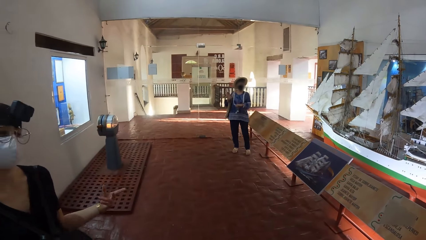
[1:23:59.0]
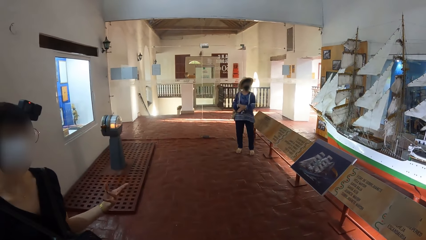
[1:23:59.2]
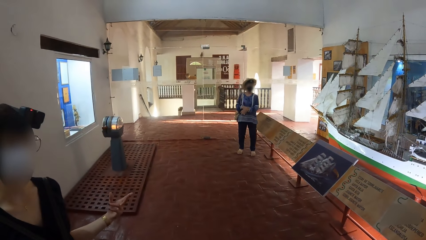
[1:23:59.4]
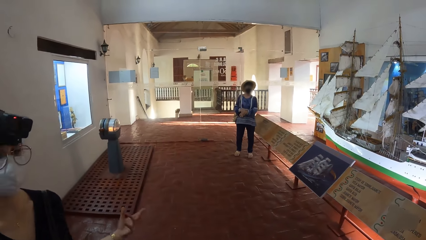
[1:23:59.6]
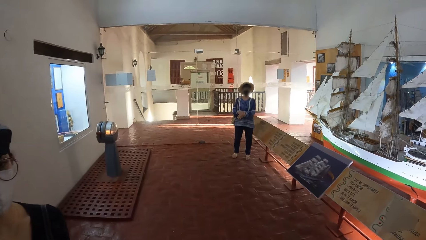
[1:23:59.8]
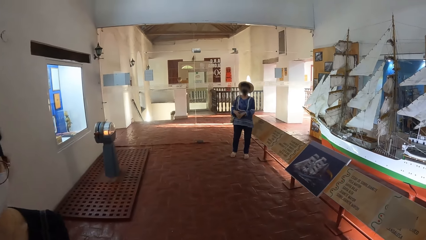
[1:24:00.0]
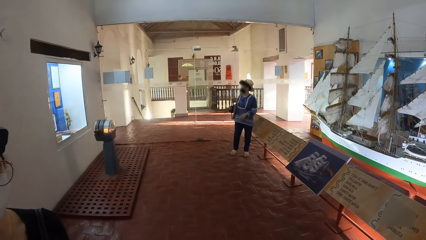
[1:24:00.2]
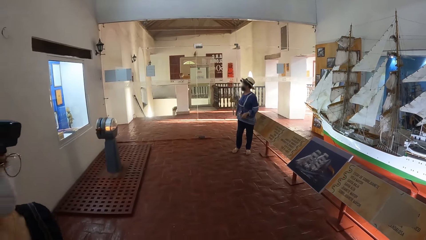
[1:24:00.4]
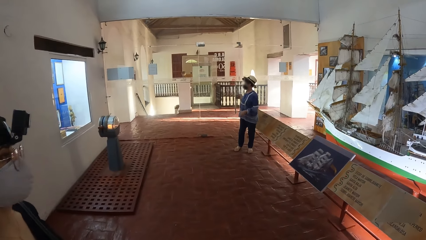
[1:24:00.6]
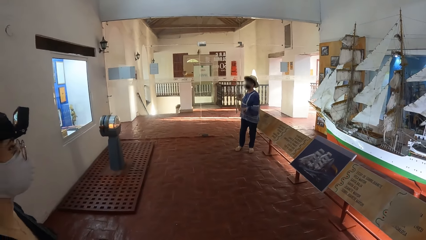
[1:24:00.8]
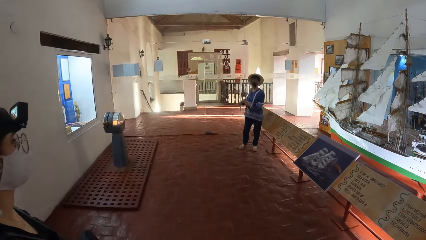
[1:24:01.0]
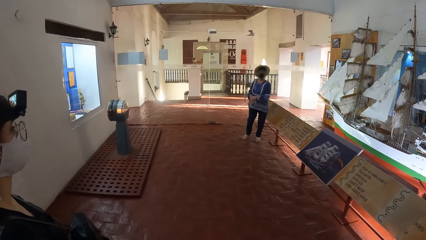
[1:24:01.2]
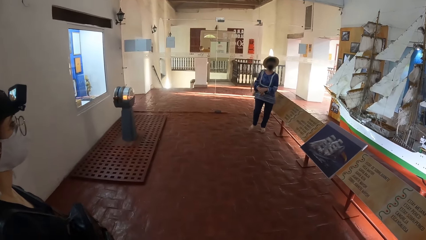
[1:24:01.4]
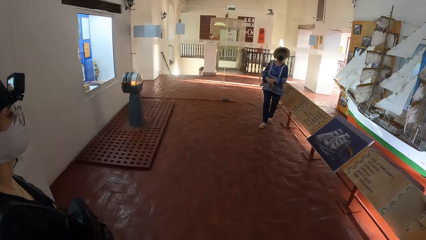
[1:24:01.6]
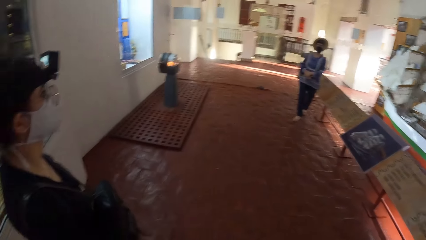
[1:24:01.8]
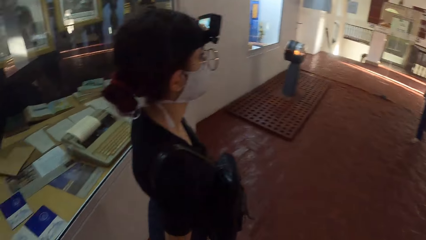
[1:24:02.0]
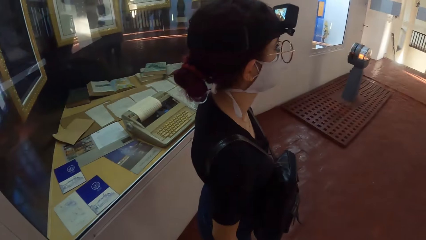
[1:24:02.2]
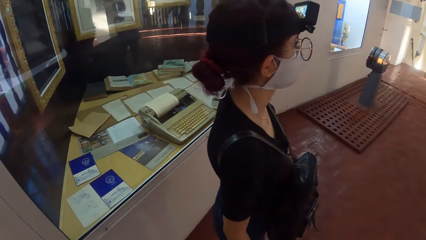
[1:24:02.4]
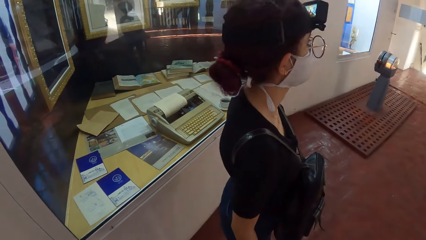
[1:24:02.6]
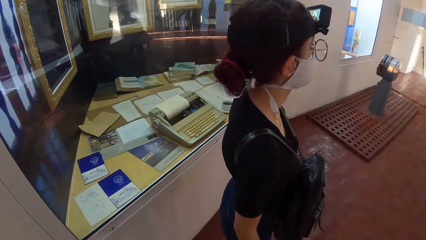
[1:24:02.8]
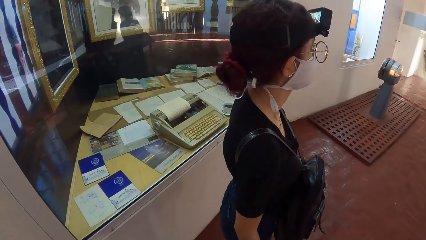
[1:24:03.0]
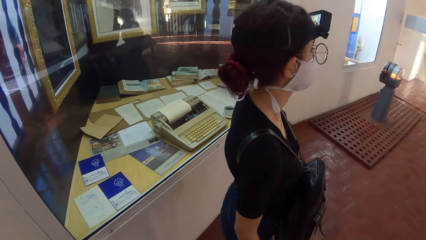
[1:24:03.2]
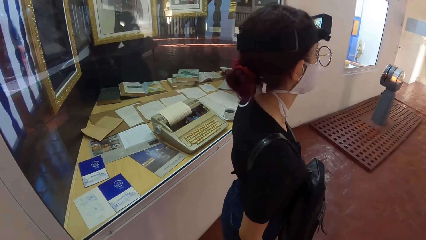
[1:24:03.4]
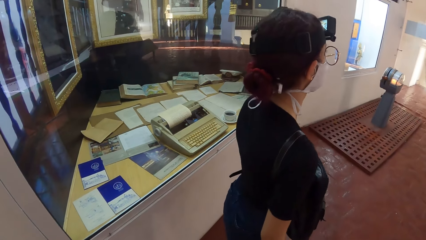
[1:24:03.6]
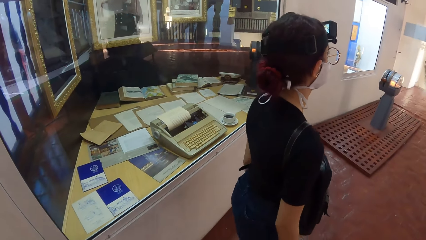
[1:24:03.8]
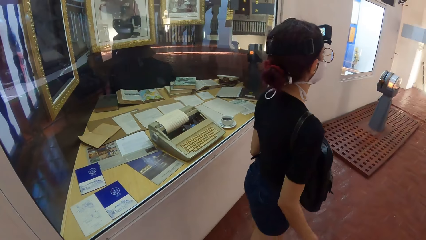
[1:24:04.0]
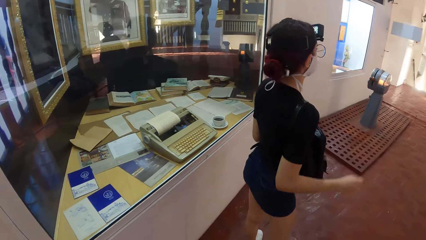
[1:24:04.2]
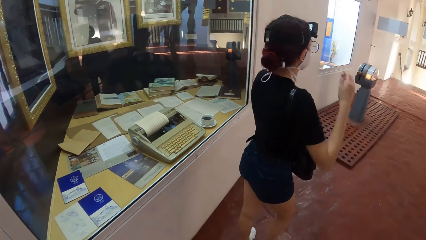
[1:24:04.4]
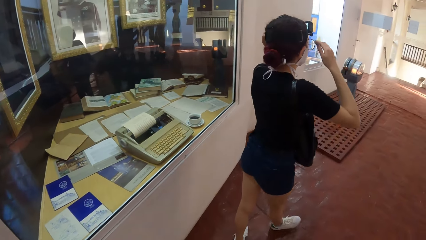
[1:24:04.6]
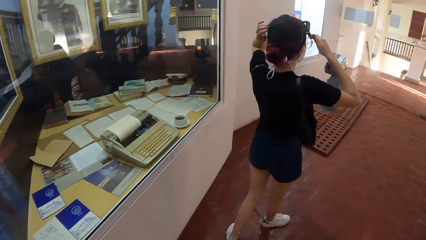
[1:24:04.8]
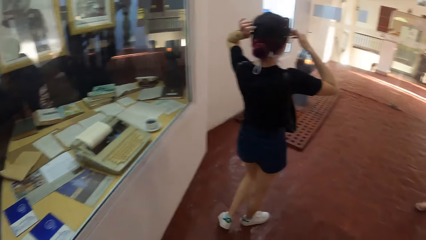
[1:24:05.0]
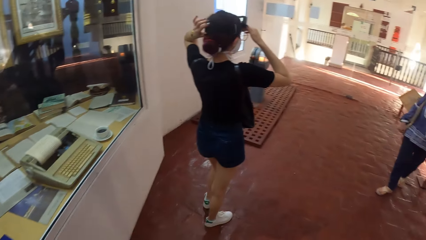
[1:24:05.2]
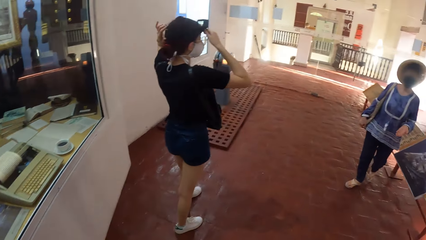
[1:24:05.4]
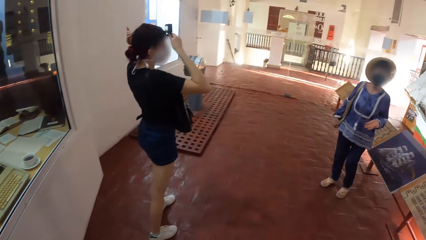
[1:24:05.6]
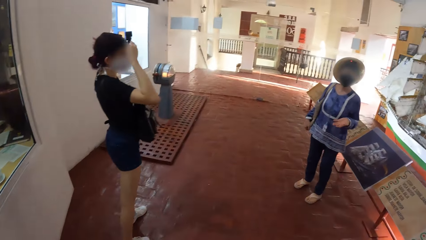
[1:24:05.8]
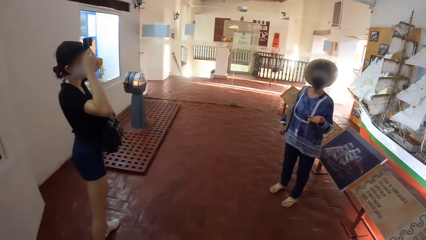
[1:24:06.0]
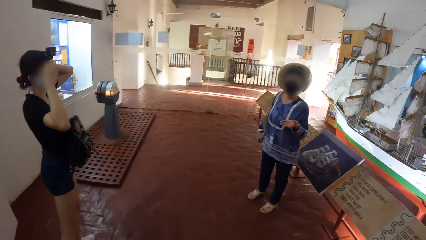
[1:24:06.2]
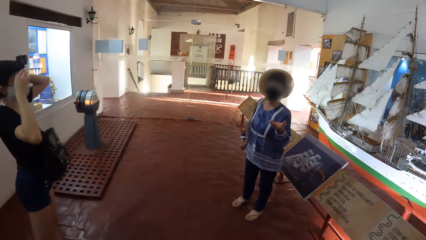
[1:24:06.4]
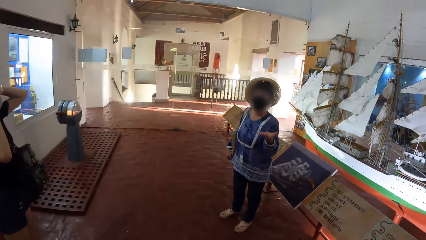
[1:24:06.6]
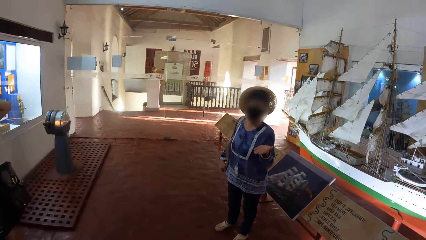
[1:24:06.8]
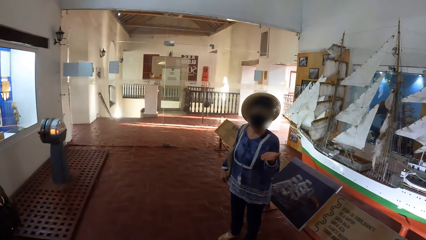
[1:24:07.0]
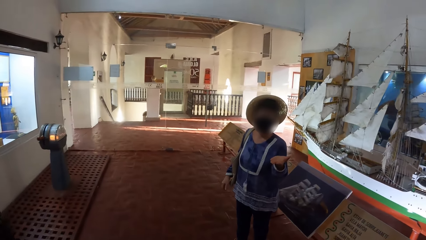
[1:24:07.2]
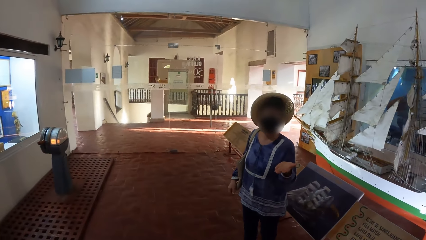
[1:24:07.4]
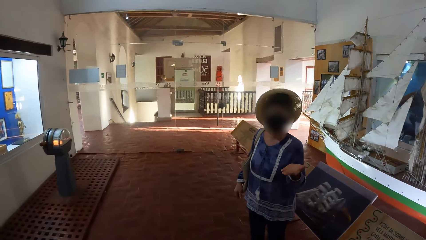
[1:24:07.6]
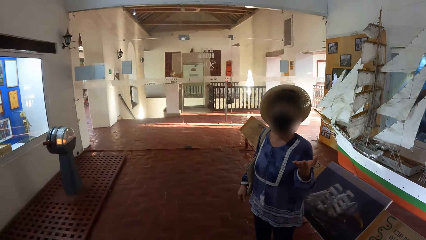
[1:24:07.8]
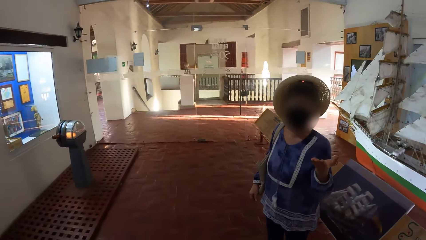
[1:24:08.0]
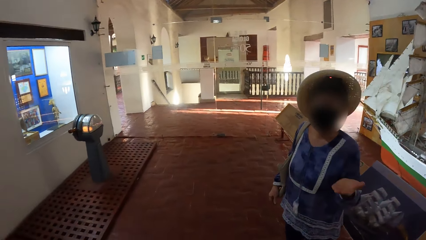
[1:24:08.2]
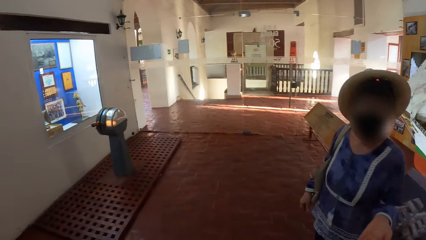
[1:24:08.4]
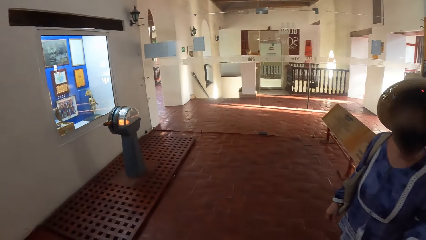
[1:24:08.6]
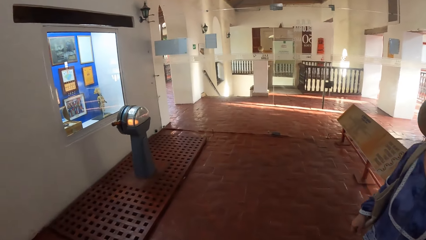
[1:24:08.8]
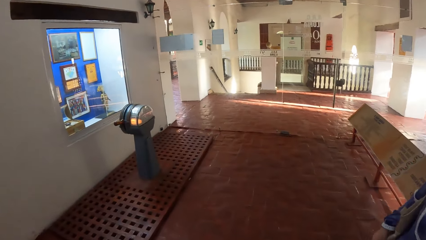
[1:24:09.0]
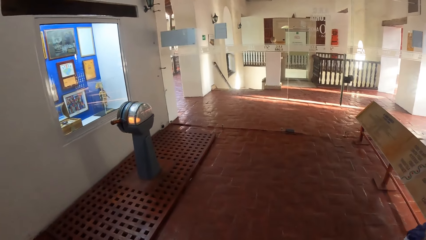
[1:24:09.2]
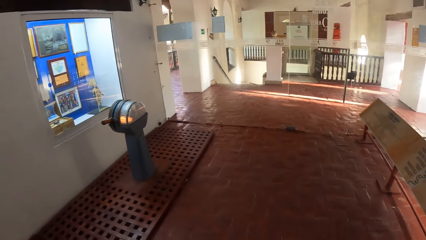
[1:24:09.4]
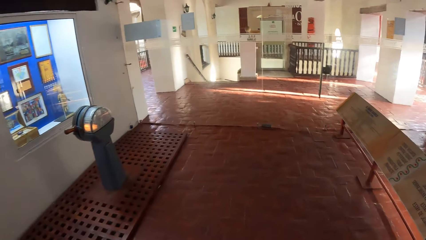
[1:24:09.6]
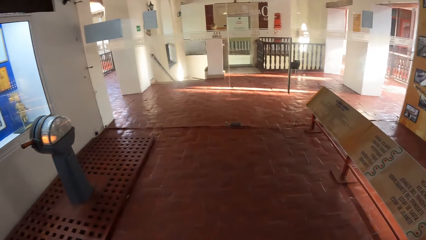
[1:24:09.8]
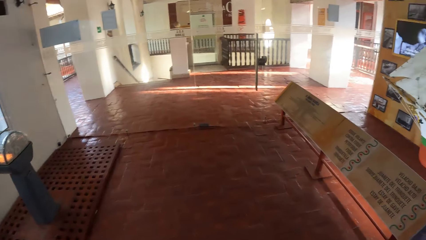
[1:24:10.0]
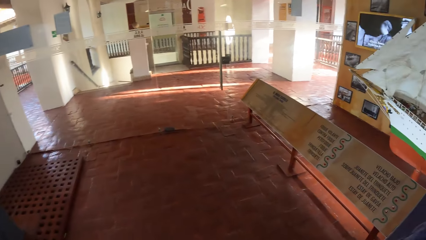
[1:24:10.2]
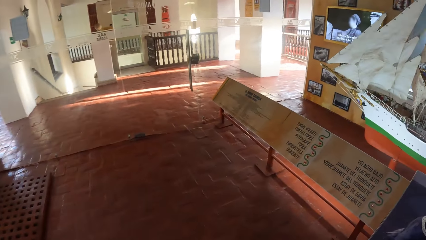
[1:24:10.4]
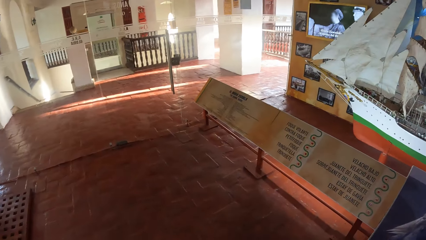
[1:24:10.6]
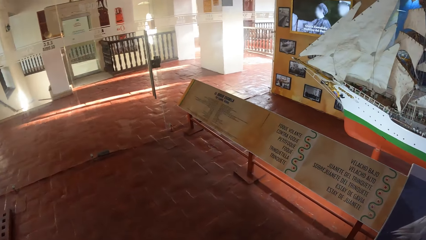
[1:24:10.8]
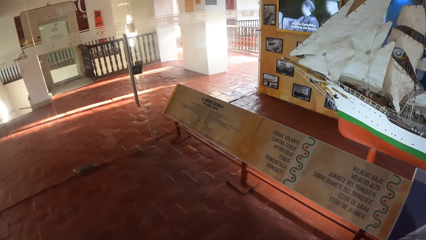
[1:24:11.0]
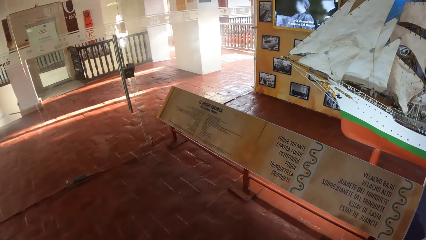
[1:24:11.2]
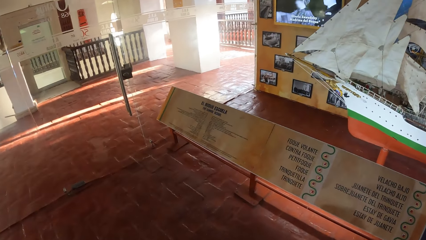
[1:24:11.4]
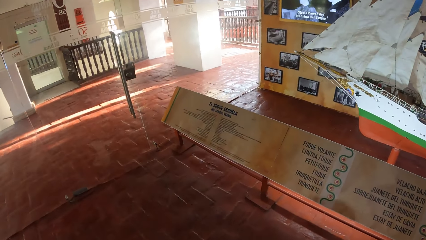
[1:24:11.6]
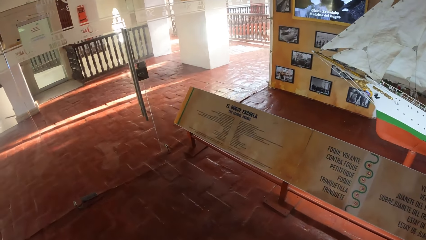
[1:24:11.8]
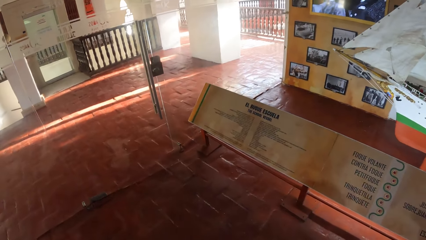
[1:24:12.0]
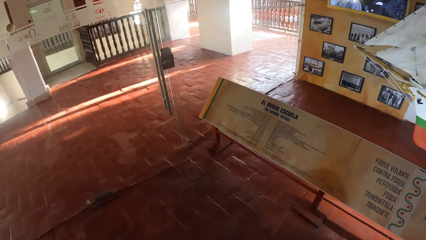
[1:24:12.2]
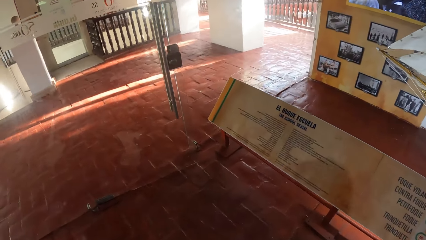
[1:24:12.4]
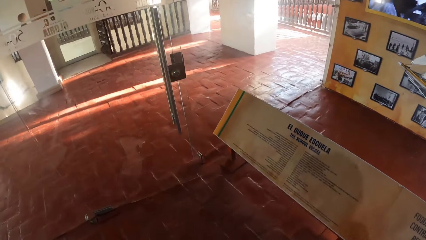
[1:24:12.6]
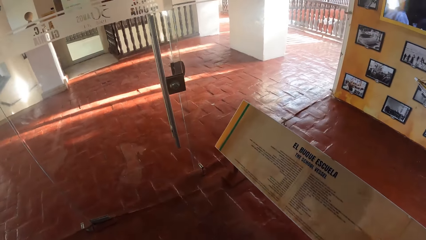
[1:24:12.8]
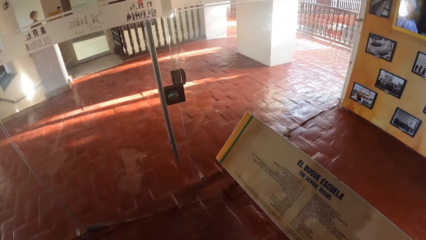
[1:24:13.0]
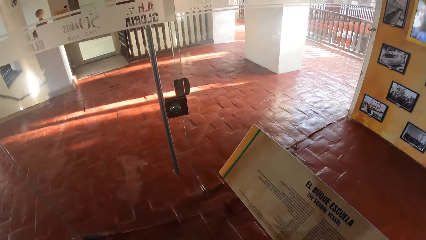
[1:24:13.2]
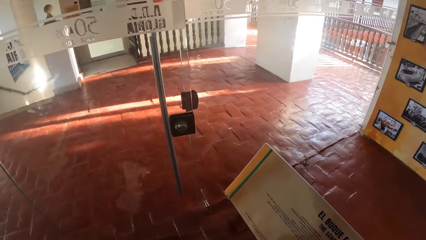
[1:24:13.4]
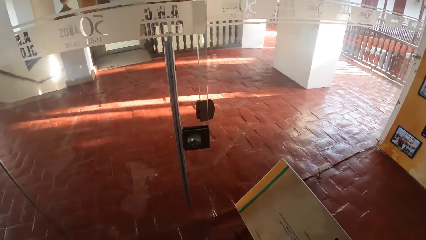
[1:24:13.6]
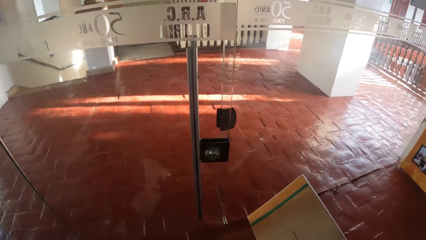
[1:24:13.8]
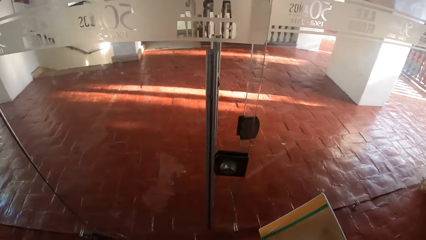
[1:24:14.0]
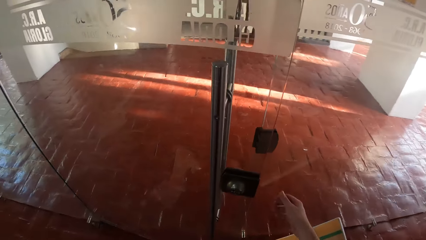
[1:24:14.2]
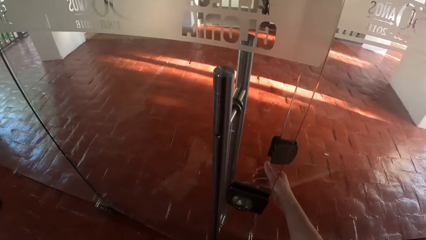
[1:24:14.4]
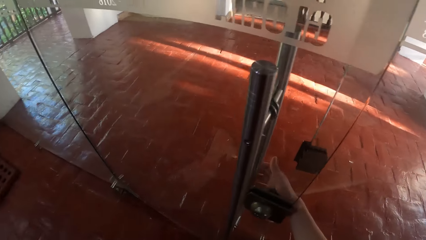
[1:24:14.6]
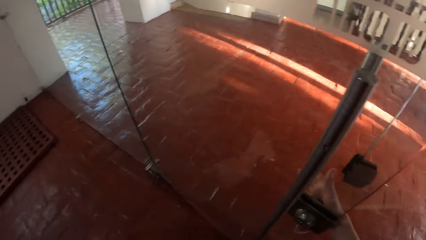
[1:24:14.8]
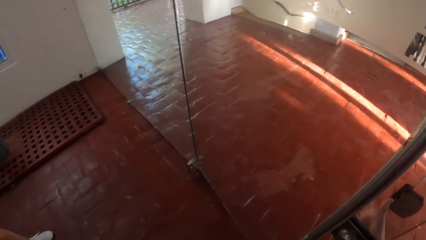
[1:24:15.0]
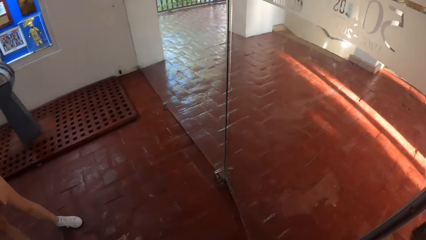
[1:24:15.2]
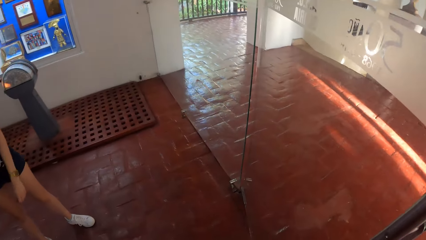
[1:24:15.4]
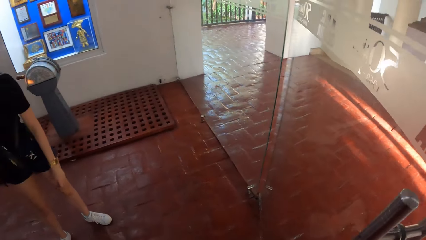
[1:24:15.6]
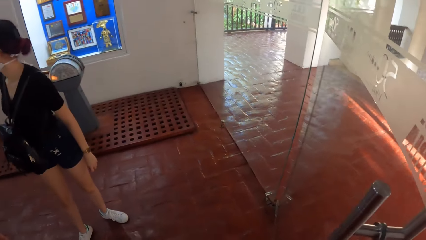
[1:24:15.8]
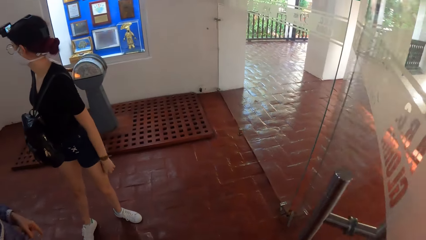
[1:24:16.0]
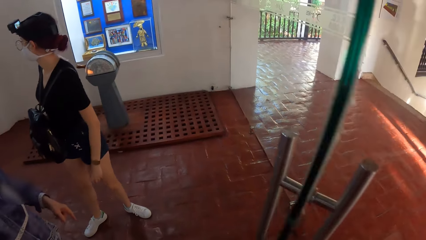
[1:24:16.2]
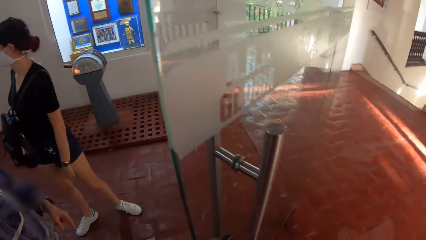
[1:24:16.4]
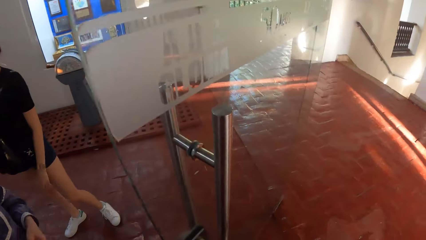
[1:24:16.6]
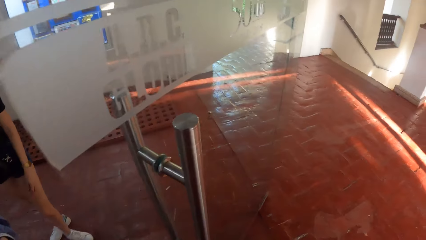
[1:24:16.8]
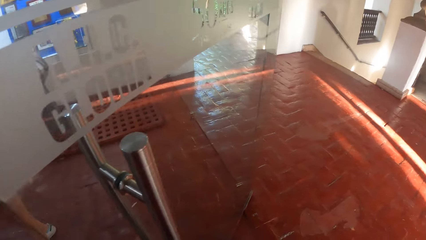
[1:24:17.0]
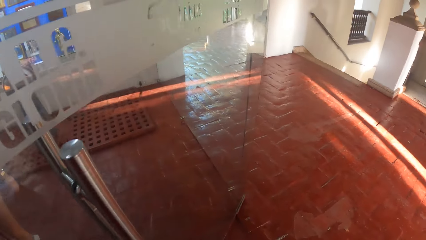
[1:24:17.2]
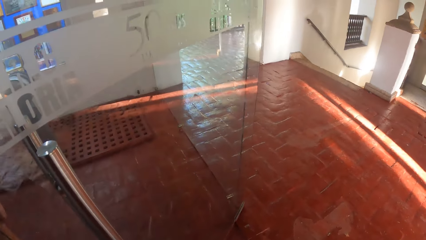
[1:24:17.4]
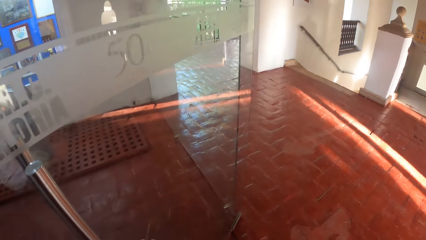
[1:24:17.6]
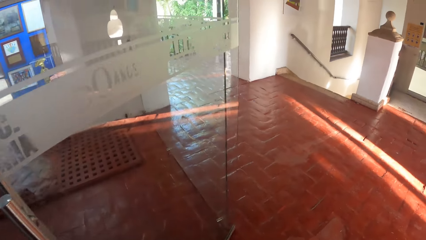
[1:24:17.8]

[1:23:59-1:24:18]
A woman adjusts the camera on her head with her hands. The camera wearer looks around the theater room. He interacts with another woman and the first woman. A third woman converses with the camera wearer. The camera wearer walks towards a door. He walks around the theater room. He opens the door with his right hand.
